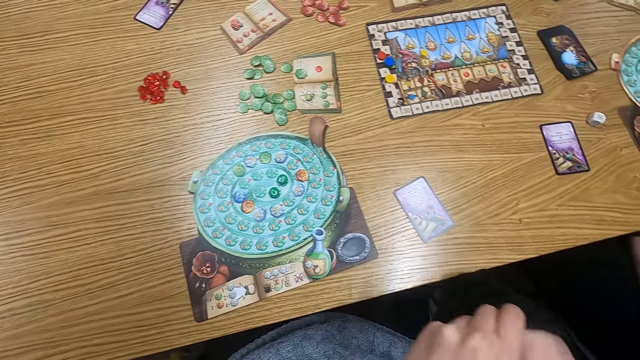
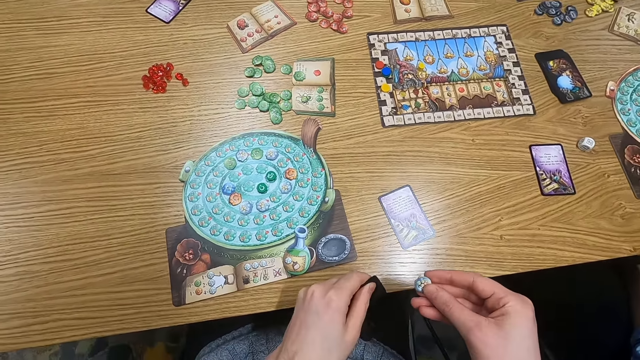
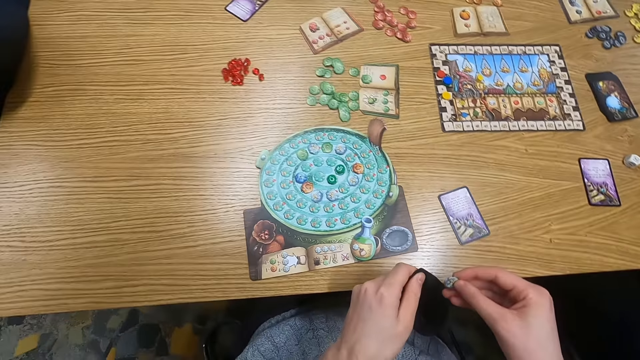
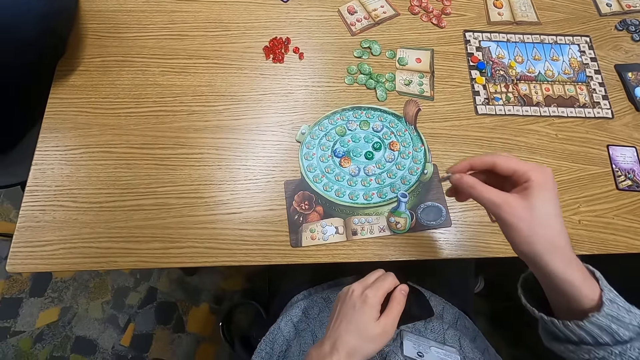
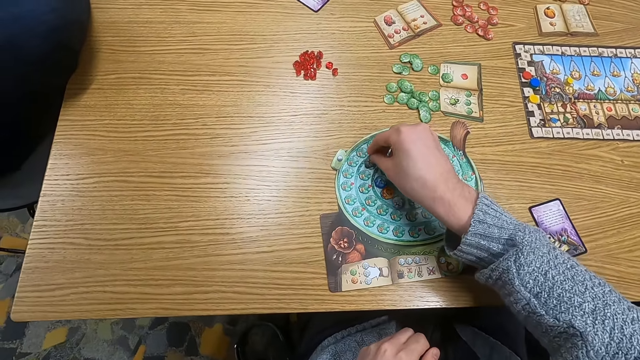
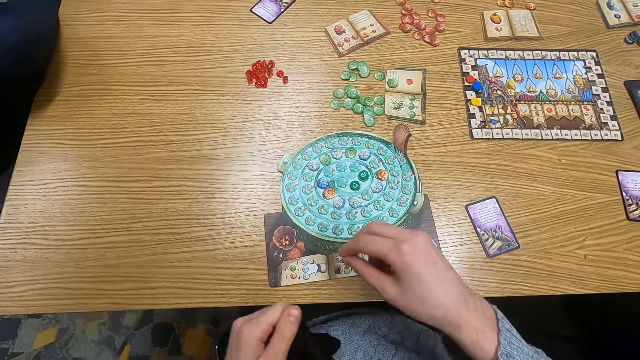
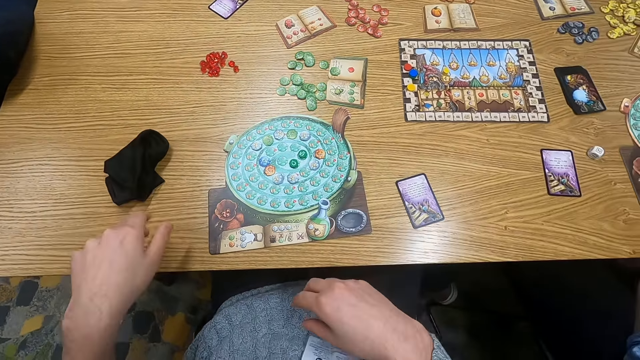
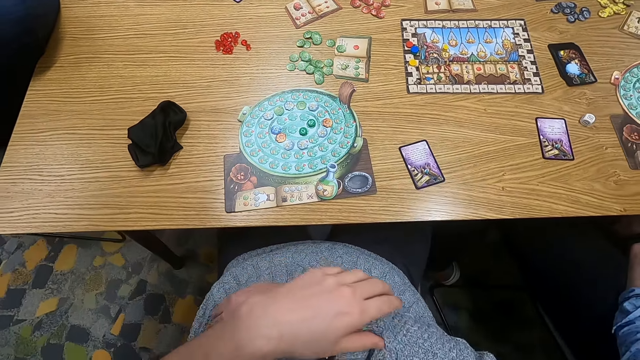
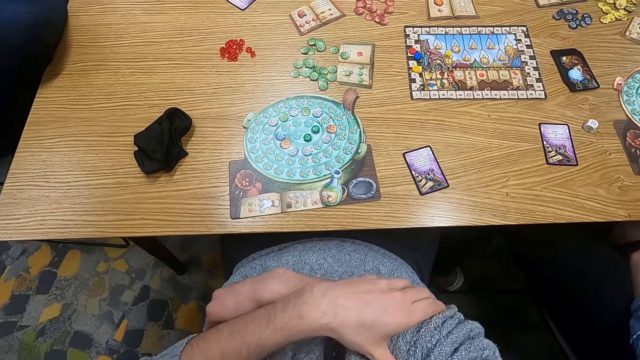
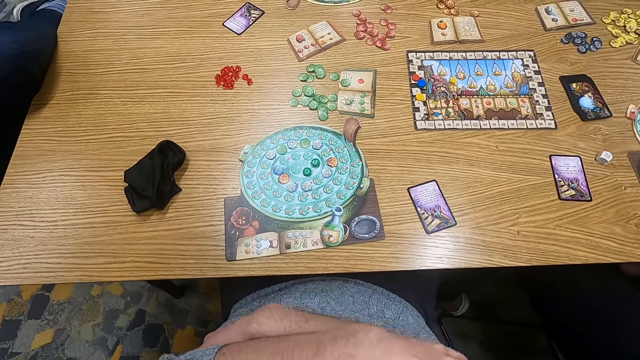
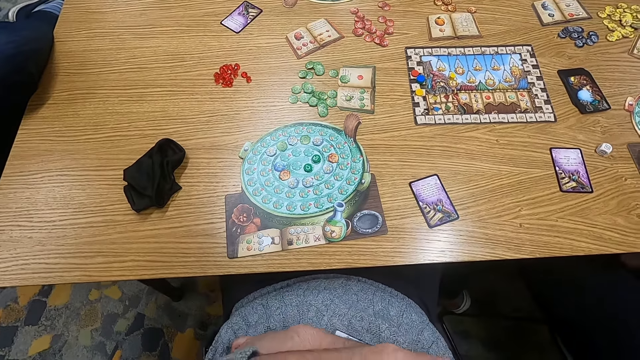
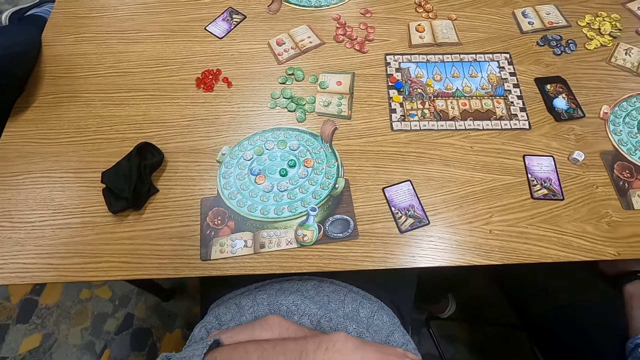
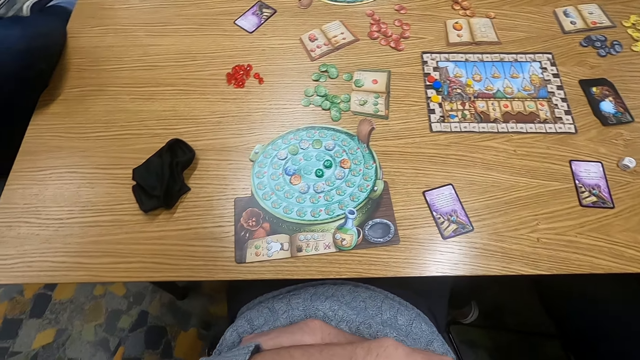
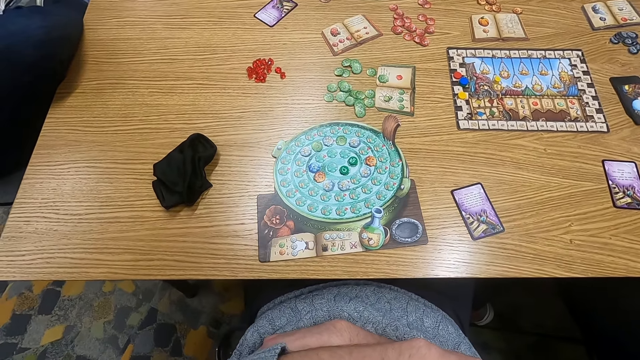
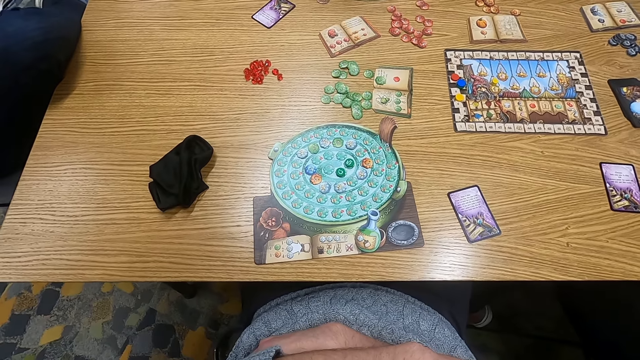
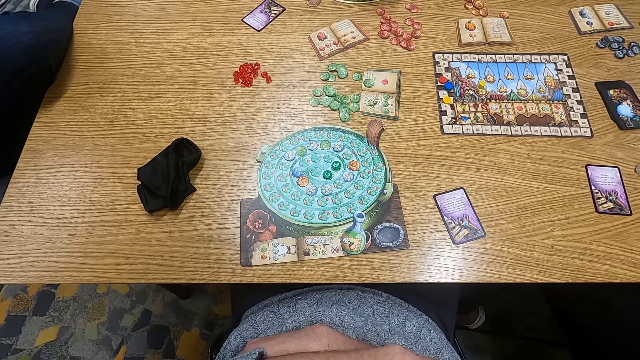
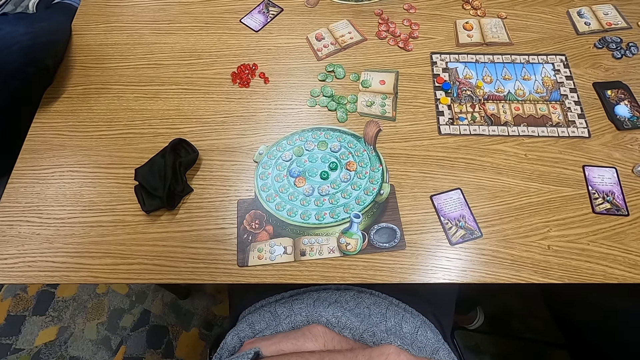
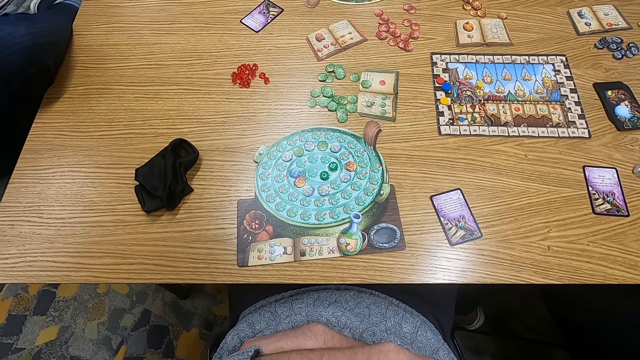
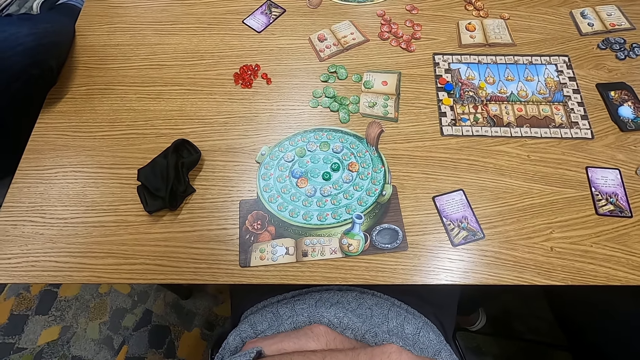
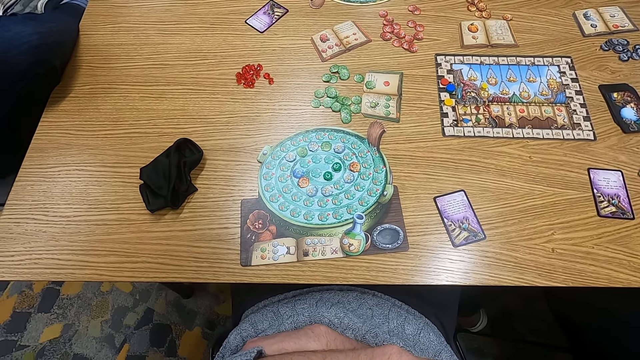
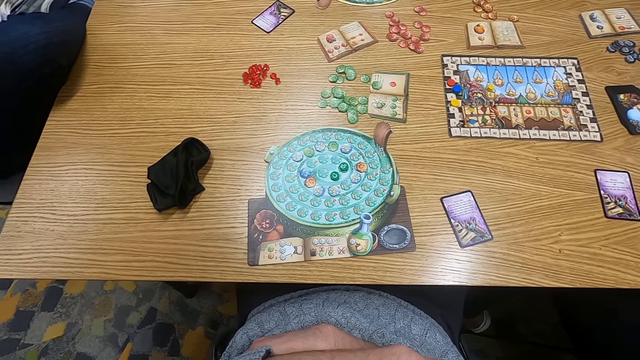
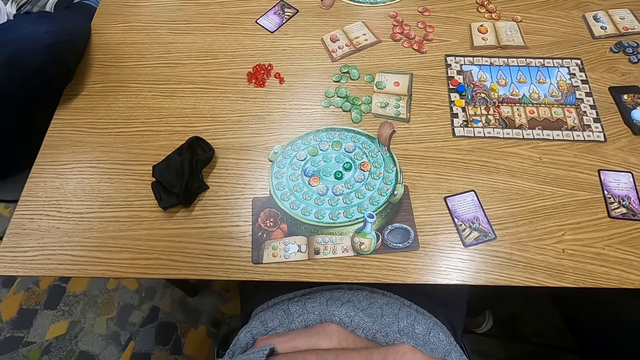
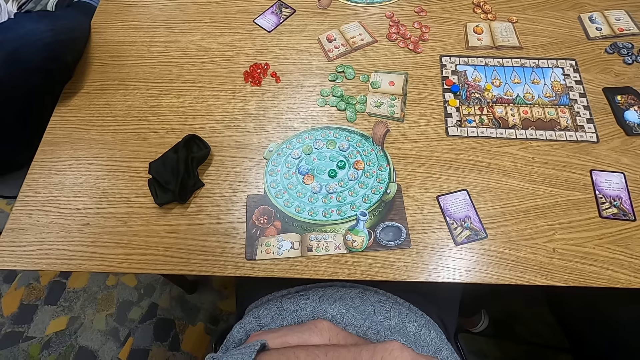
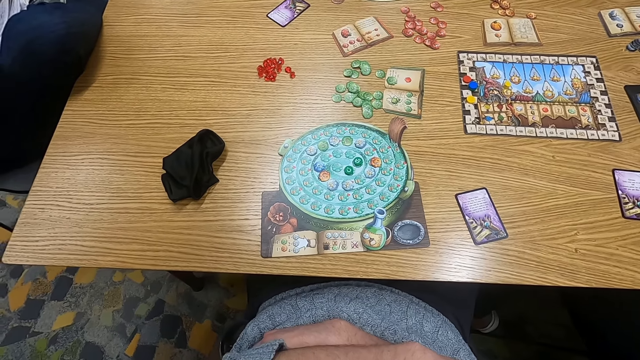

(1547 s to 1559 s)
The camera wearer holds a point token. They put the point token on the table. They put a cloth bag on the table. They turn to the side.

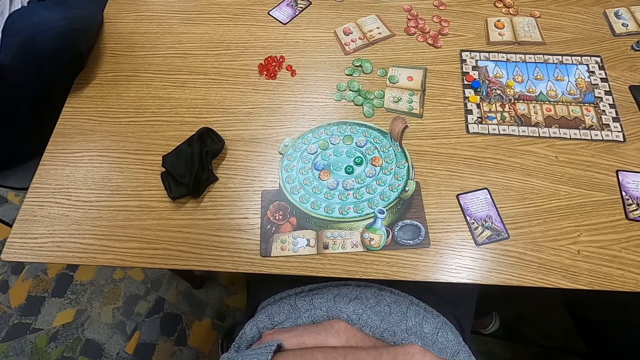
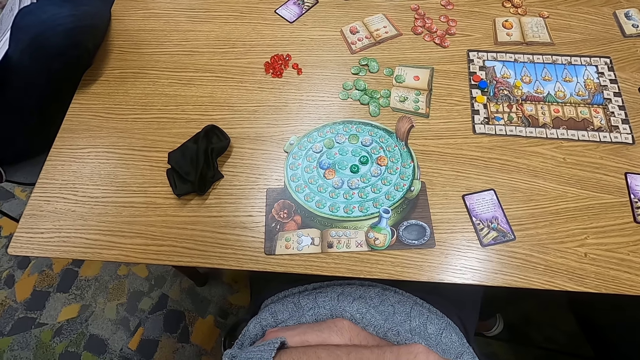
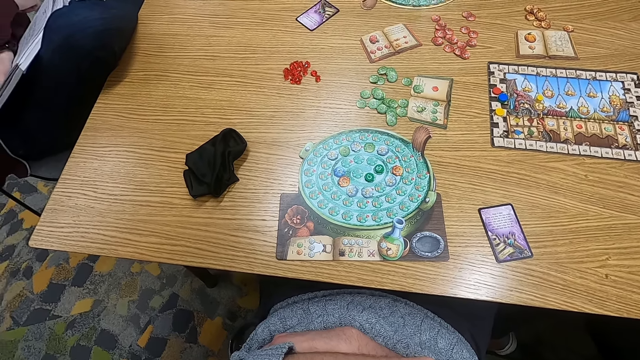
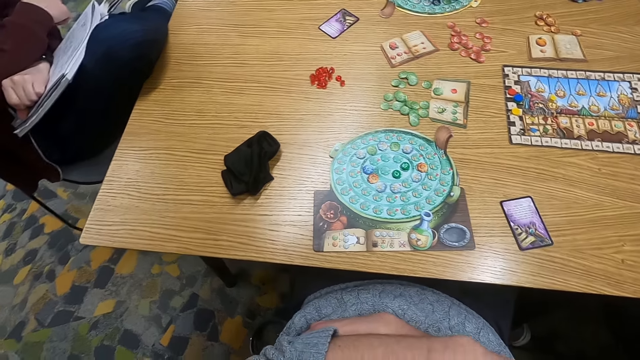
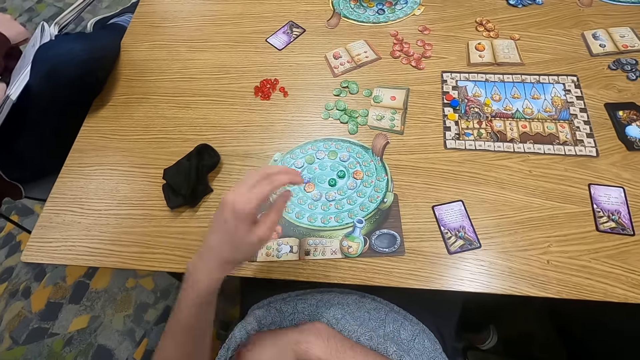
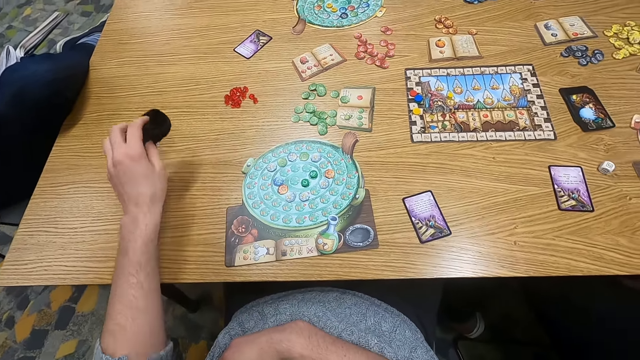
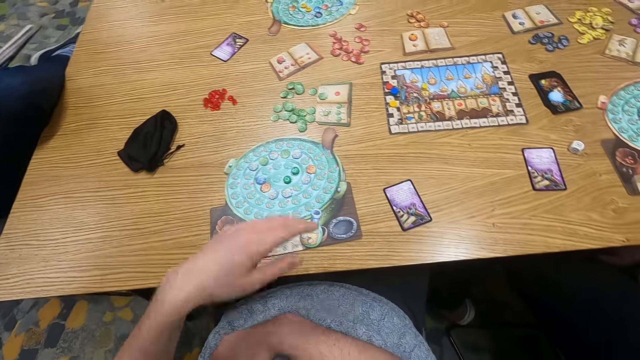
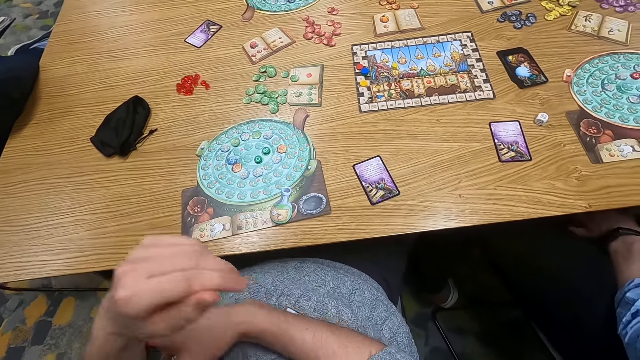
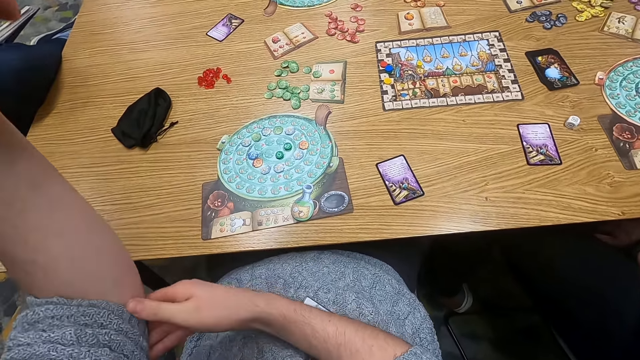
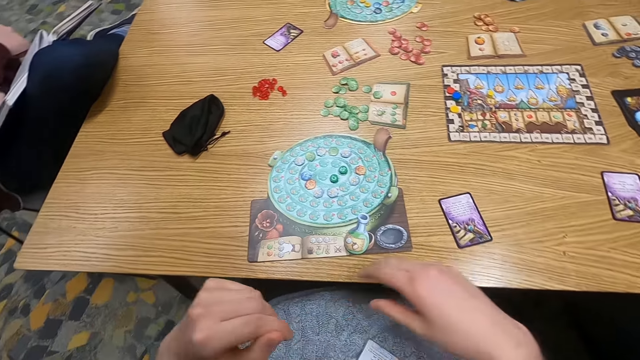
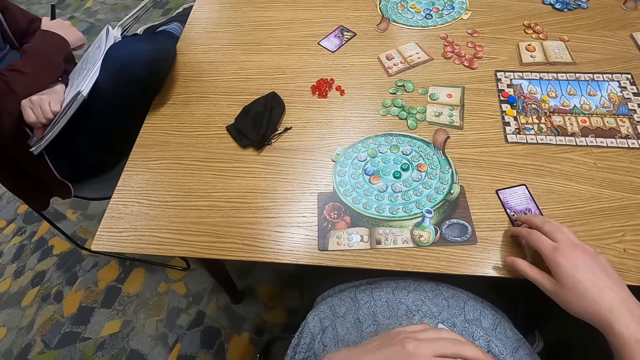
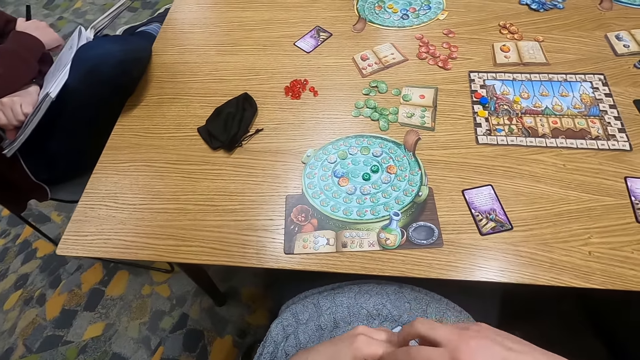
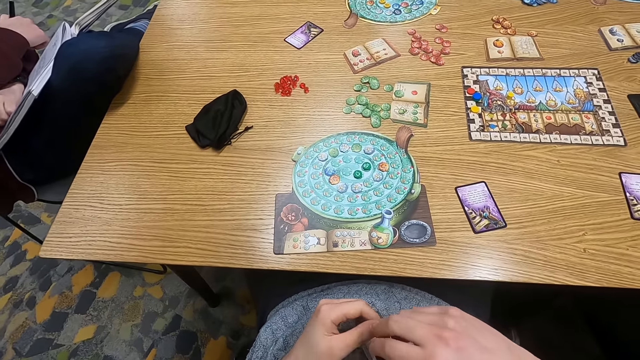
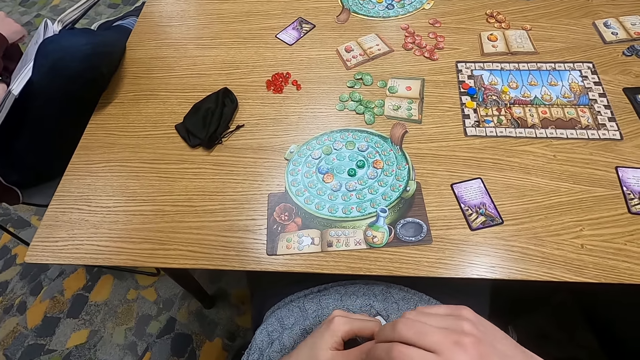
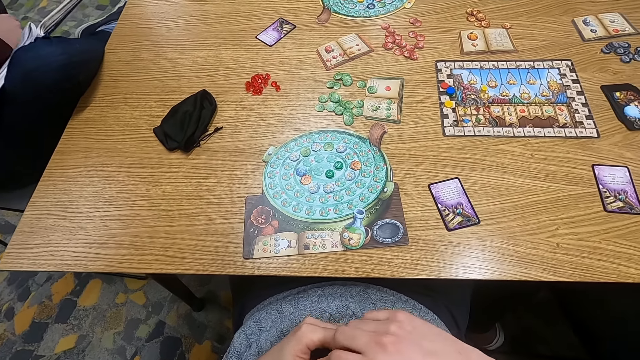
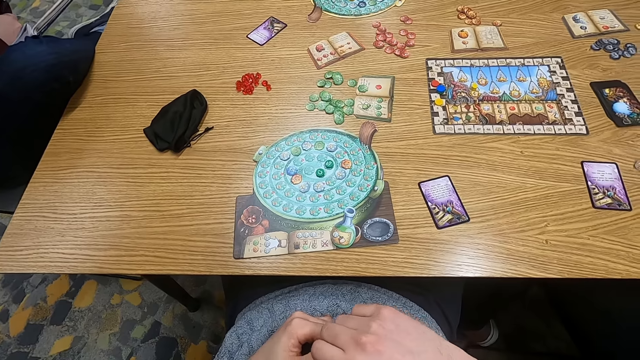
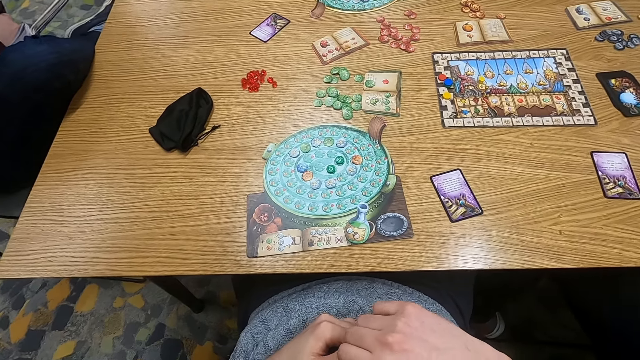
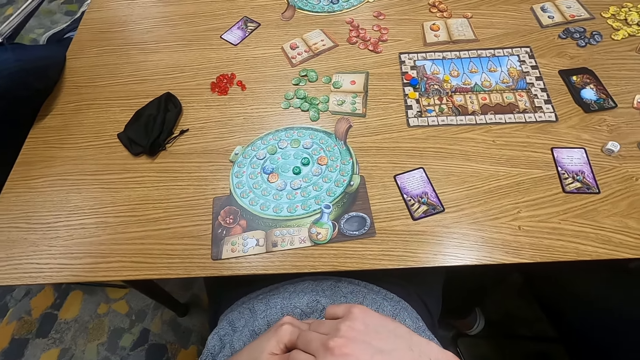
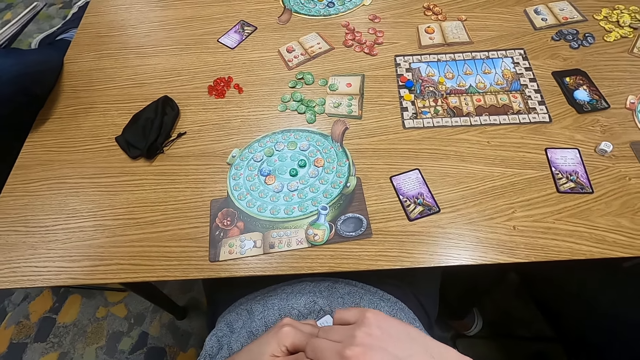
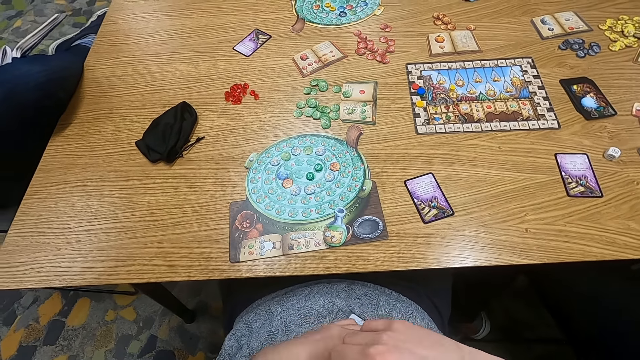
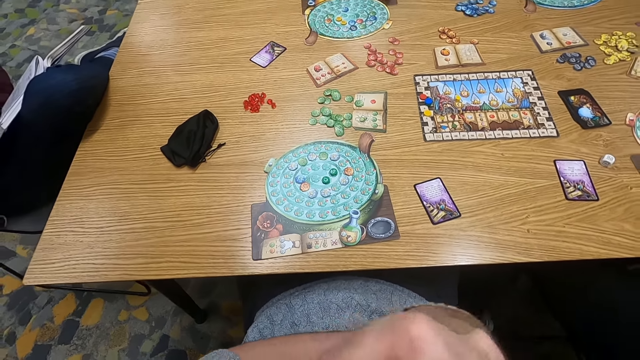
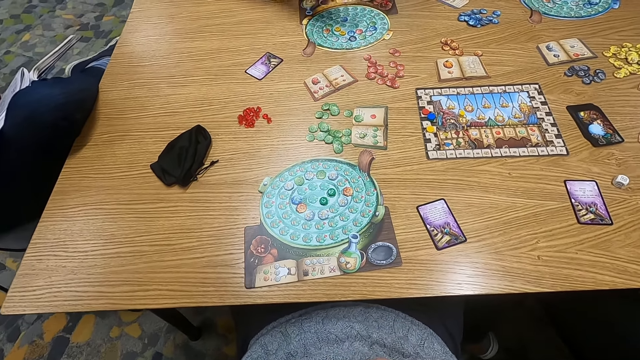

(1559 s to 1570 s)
The camera wearer holds a cloth bag. They move the bag. They adjust a cloth. They pull a sleeve of a shirt. They push a card. They turn to the side.
